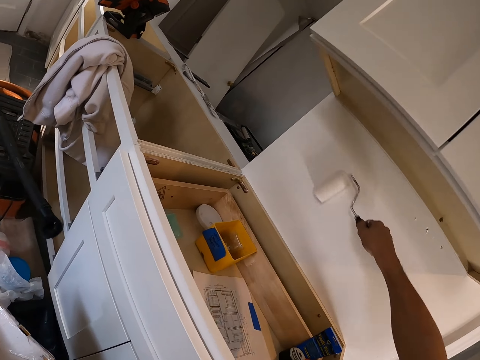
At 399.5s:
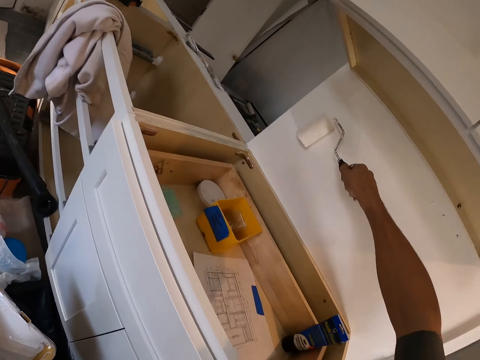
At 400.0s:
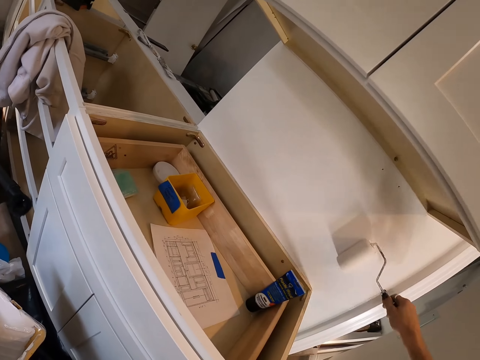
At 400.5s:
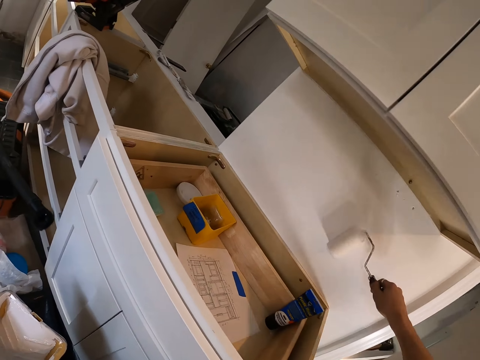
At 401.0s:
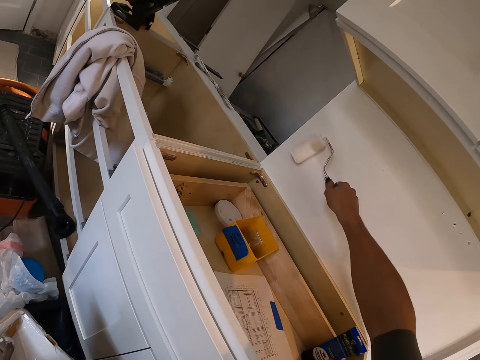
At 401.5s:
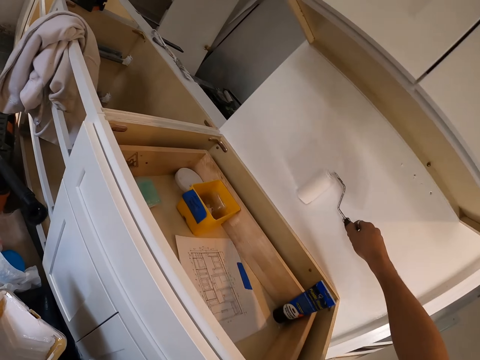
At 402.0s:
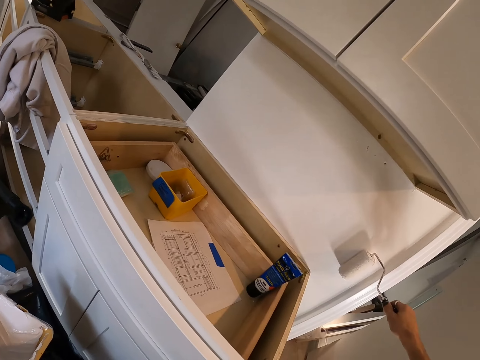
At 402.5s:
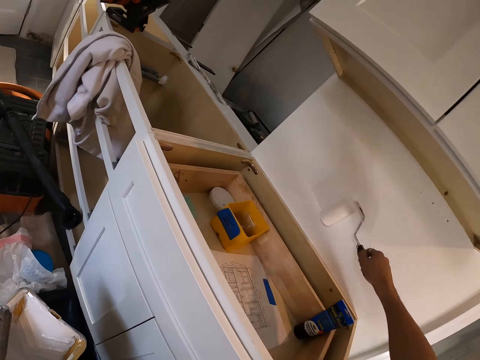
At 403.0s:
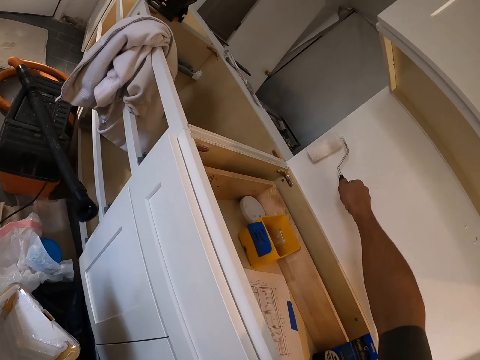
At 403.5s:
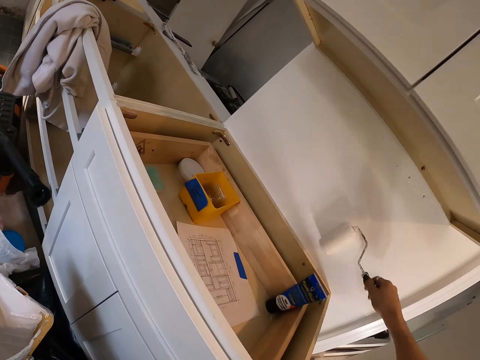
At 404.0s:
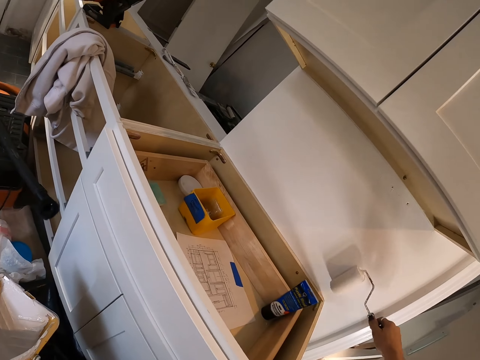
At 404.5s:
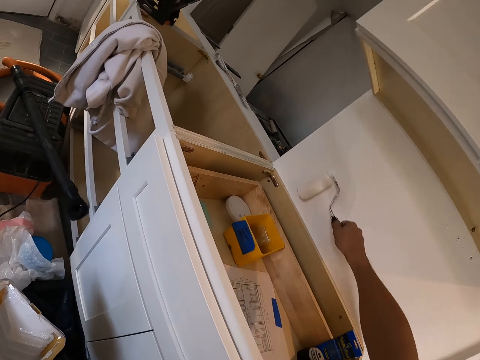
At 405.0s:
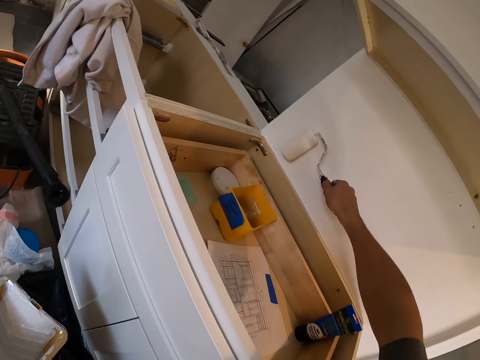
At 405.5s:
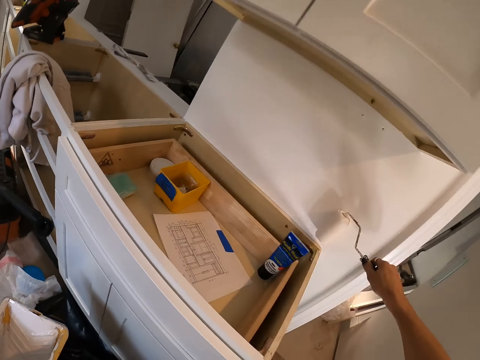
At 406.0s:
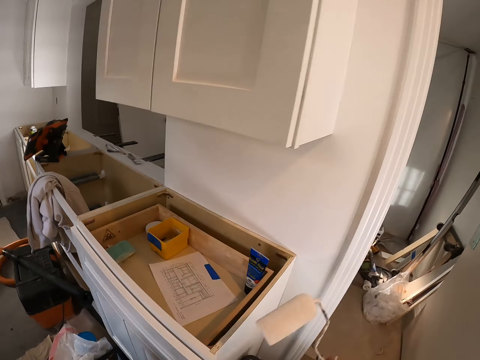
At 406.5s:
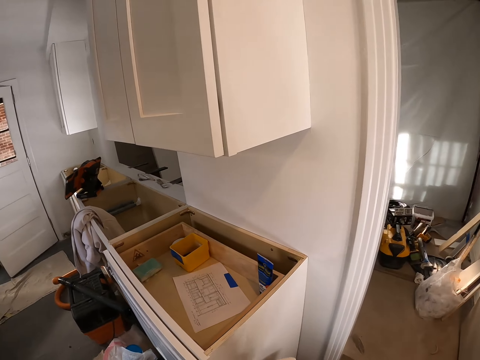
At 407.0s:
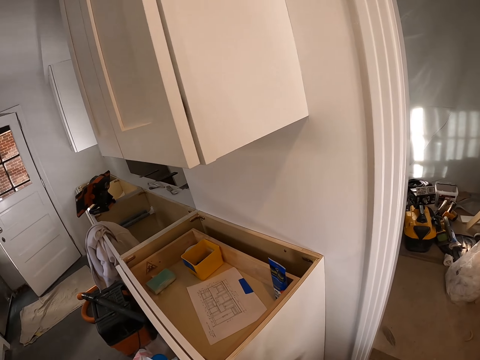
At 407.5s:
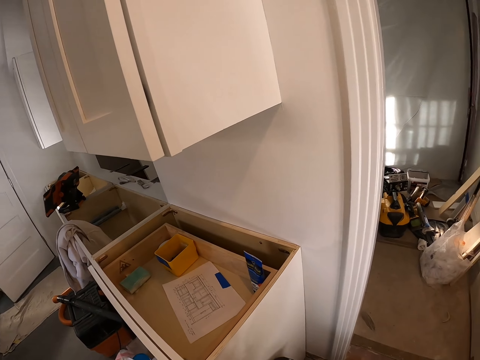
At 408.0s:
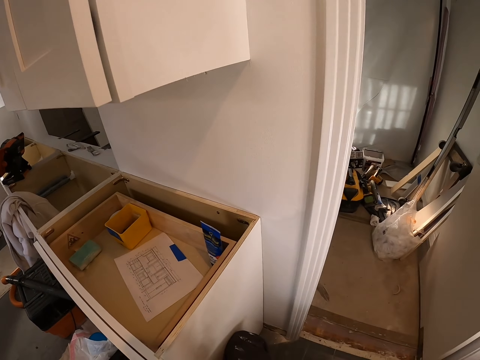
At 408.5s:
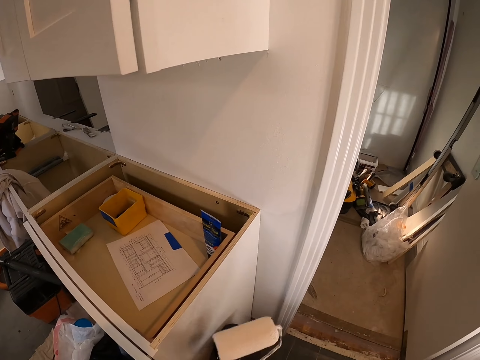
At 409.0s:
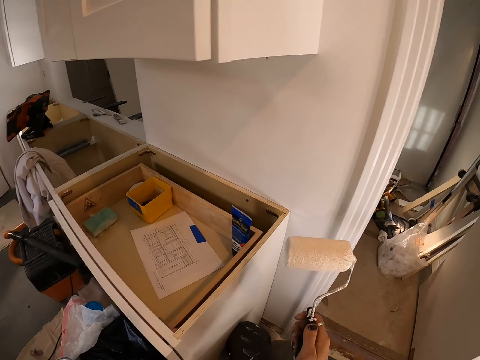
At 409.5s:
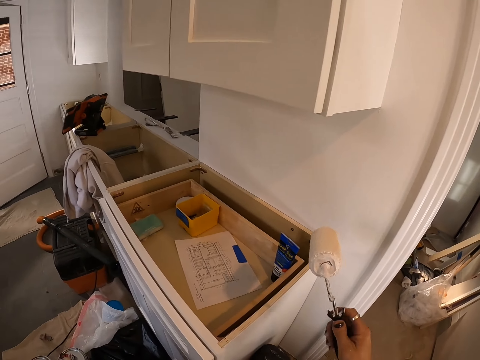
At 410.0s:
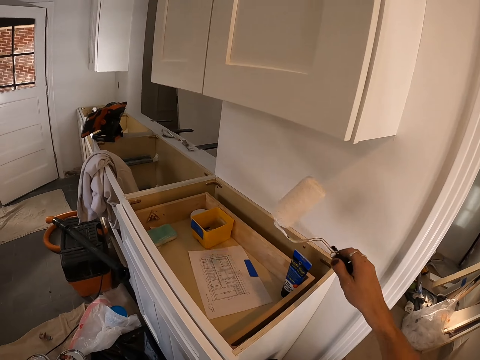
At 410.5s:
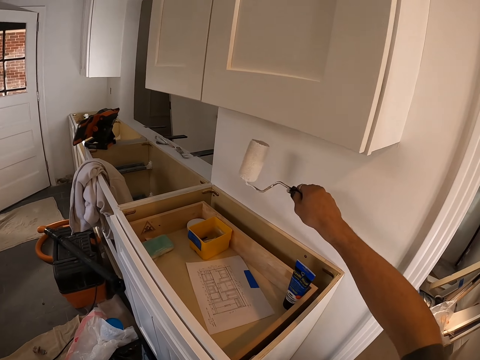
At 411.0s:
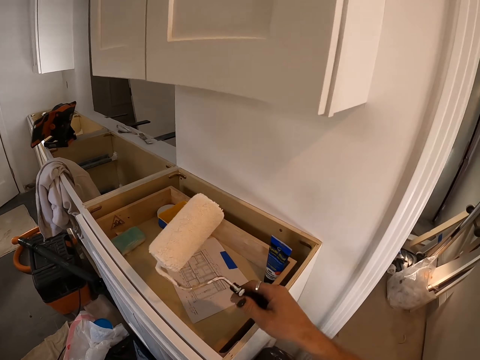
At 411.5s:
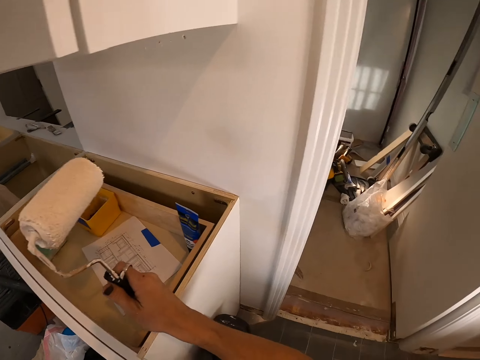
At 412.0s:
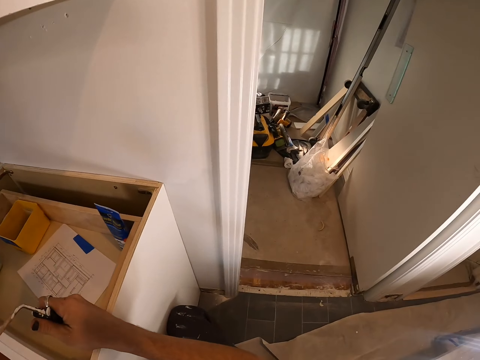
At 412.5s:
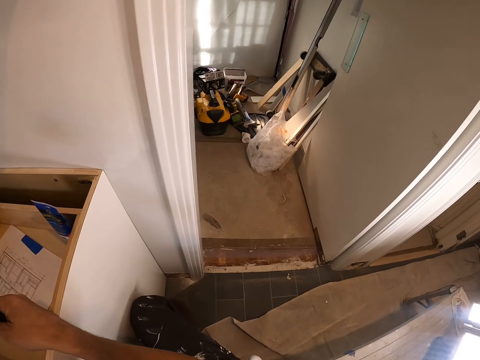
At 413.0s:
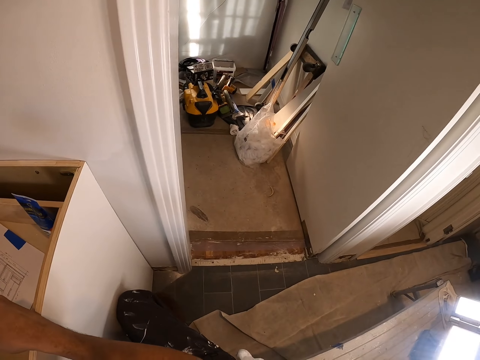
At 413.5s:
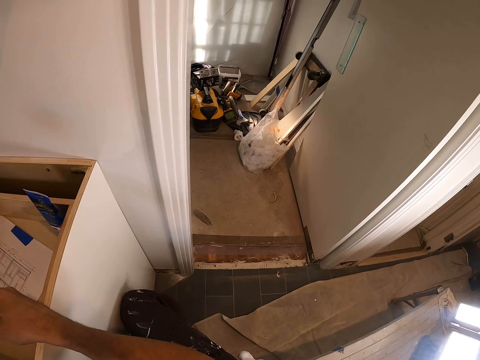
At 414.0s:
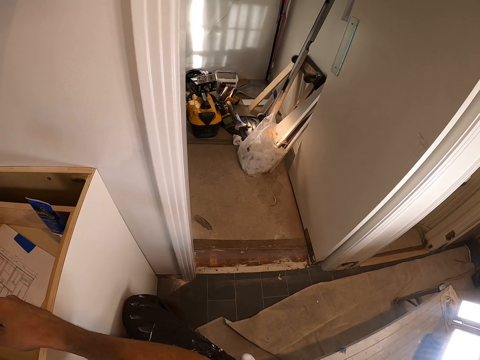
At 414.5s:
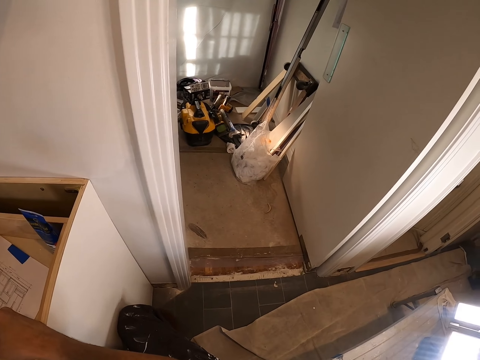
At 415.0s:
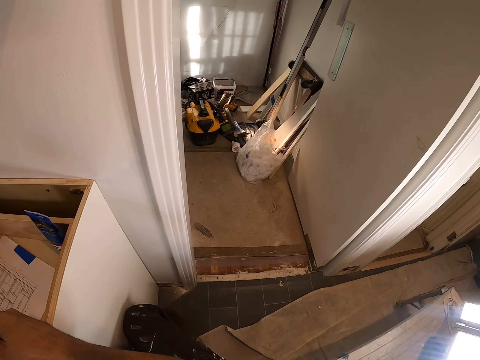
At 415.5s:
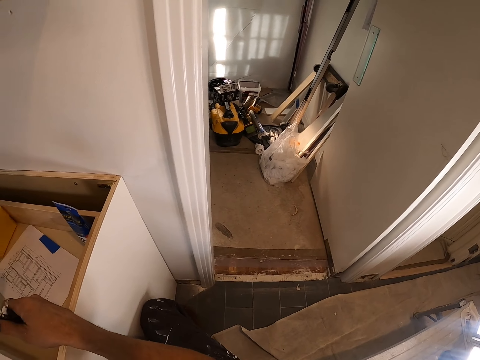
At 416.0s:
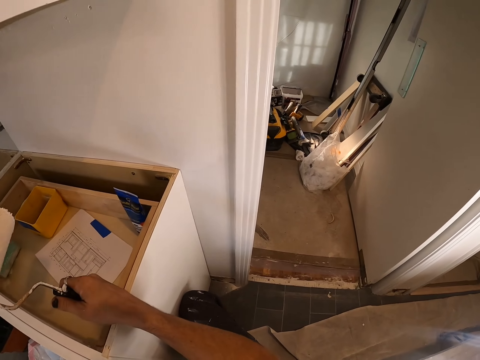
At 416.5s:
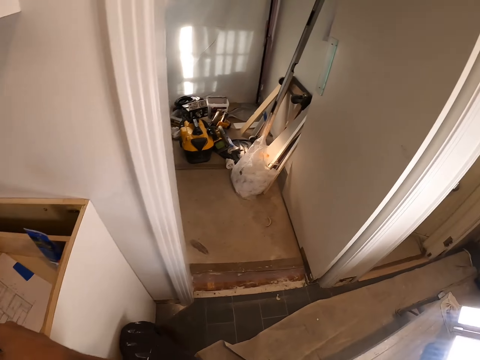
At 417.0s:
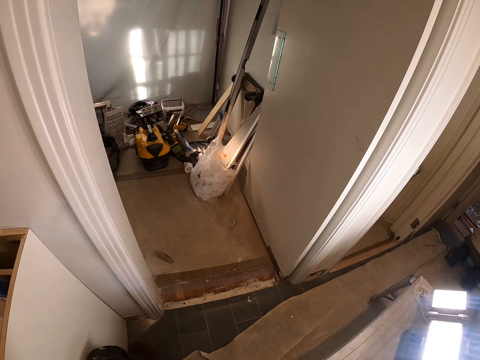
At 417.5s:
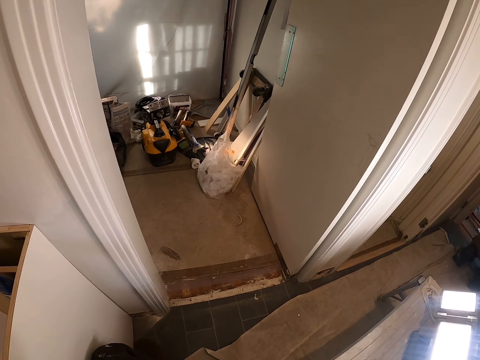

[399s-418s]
The camera wearer dips the paint roller in the paint can. They roll the paint roller in the tray. They hold the paint roller. They paint the wooden wall with the paint roller. They stand in the room. They look around the room.

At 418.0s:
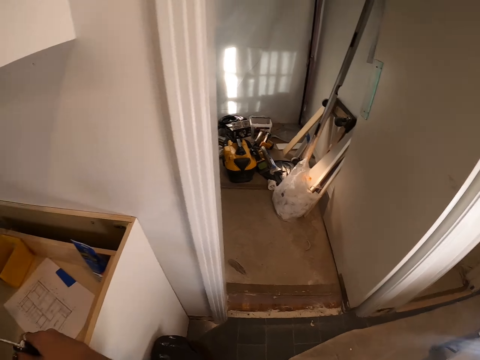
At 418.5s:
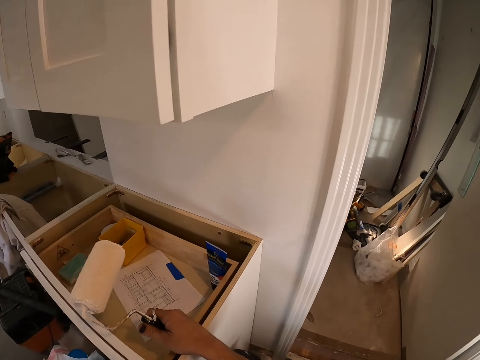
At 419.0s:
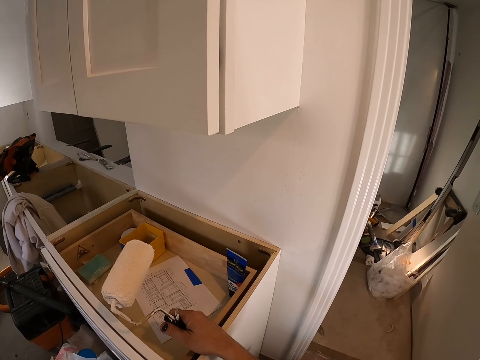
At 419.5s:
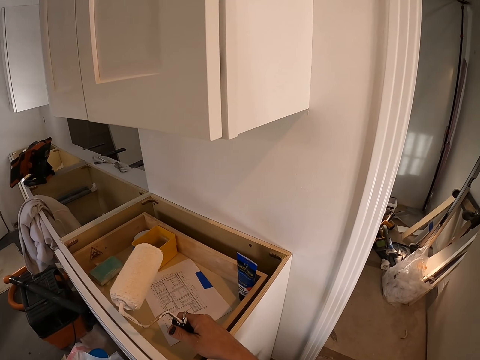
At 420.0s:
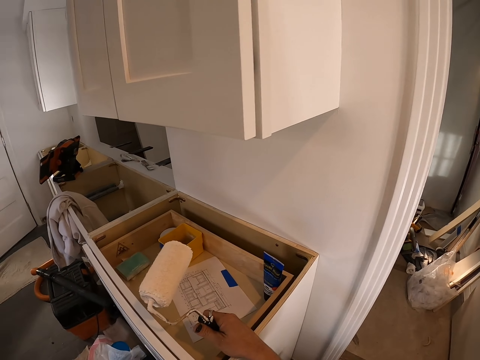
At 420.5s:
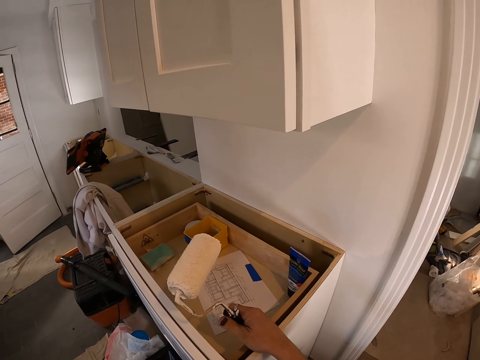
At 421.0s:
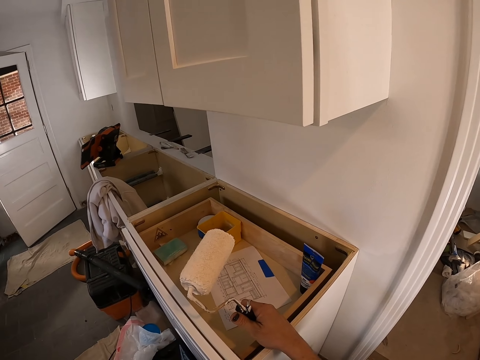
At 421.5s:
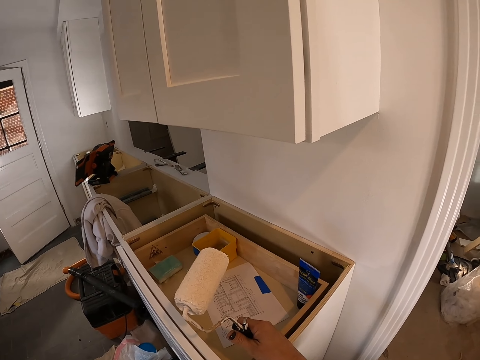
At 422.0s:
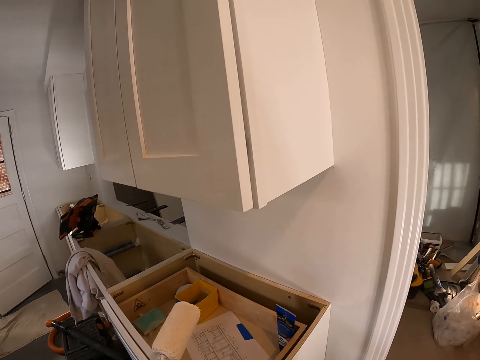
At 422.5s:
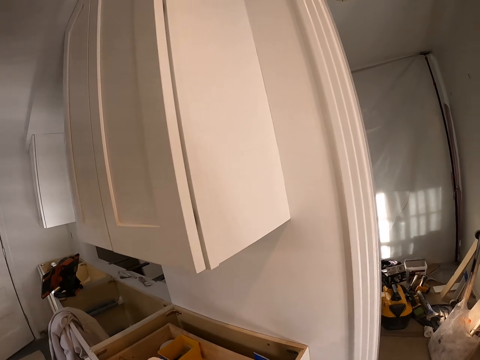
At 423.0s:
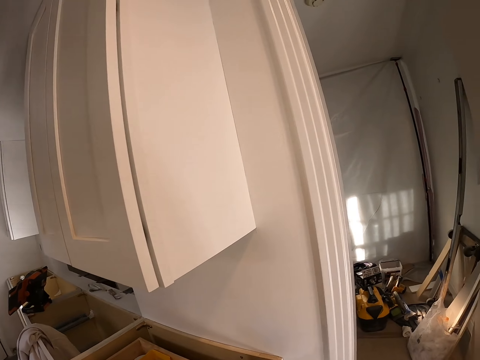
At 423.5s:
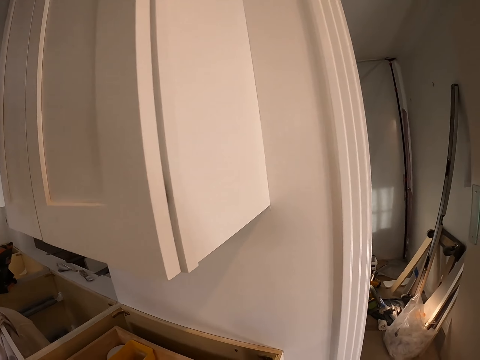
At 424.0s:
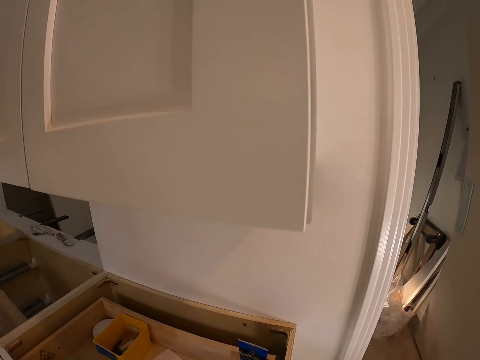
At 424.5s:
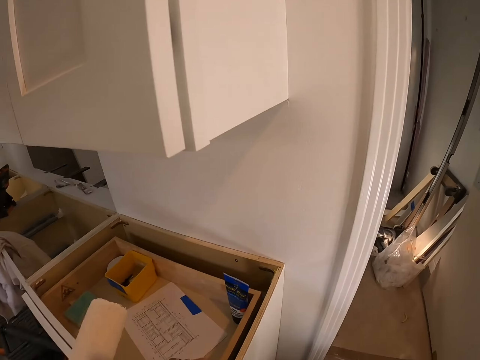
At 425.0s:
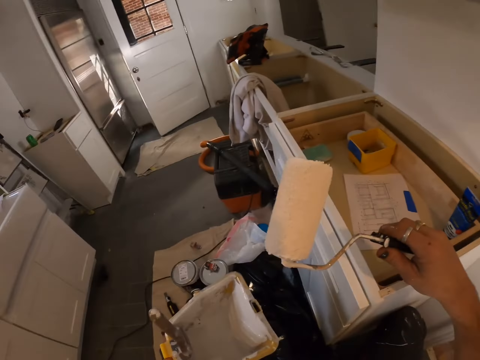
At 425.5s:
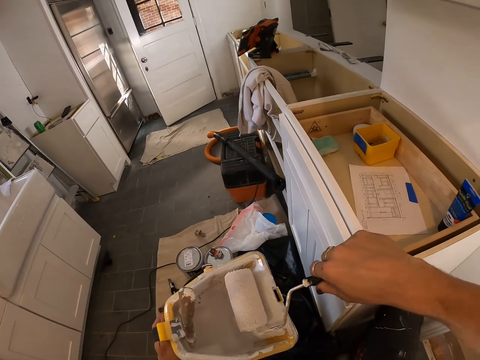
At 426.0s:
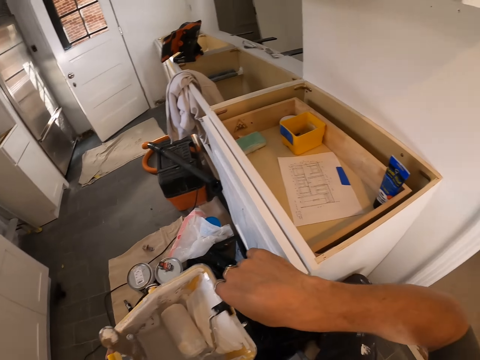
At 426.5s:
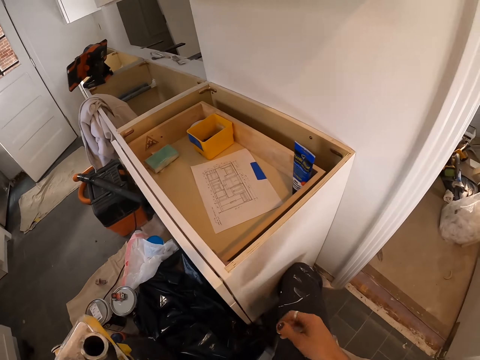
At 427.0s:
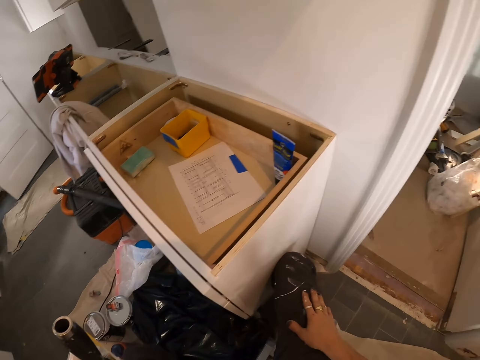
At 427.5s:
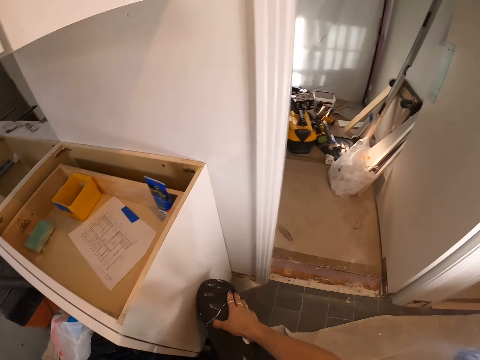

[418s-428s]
The camera wearer drops the paint roller in the tray. He dips the paint roller in the paint can. He touches his leg.
